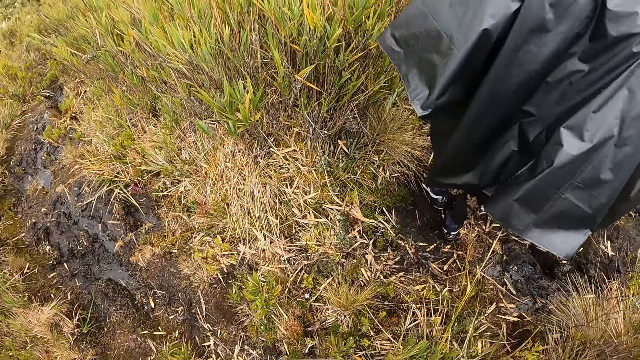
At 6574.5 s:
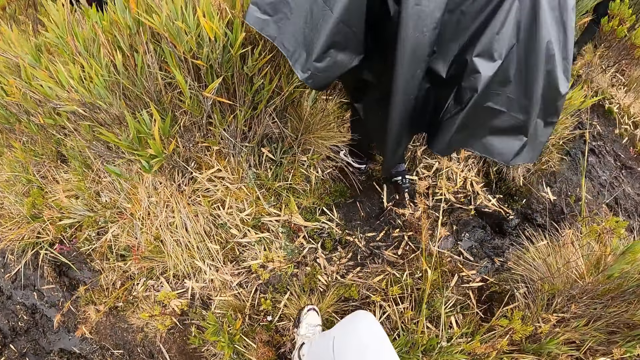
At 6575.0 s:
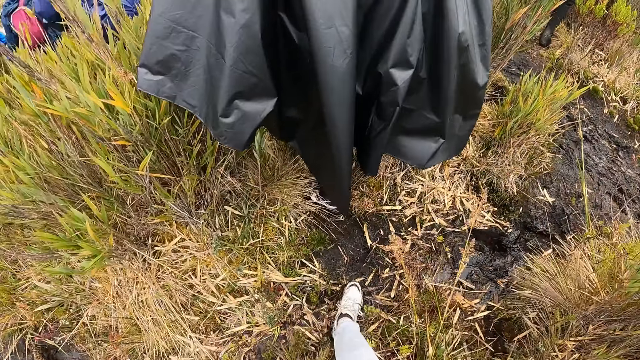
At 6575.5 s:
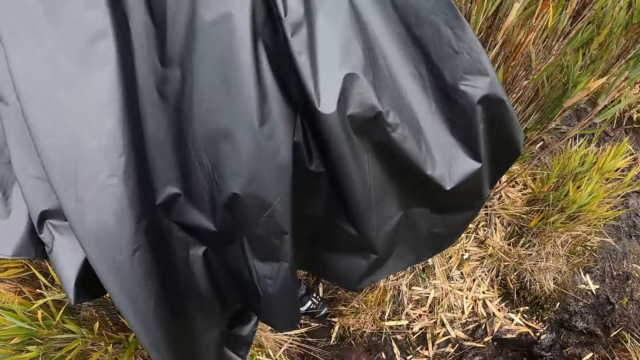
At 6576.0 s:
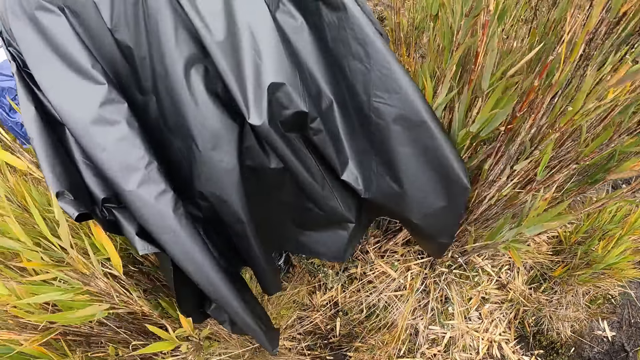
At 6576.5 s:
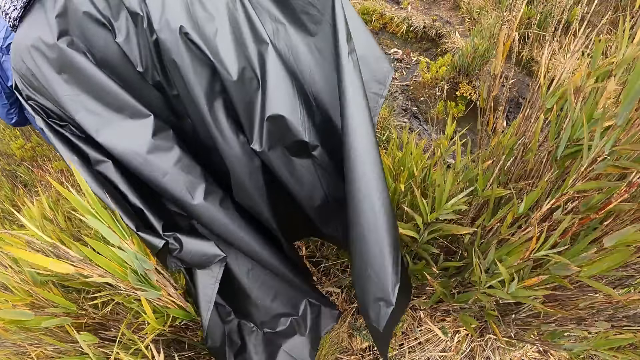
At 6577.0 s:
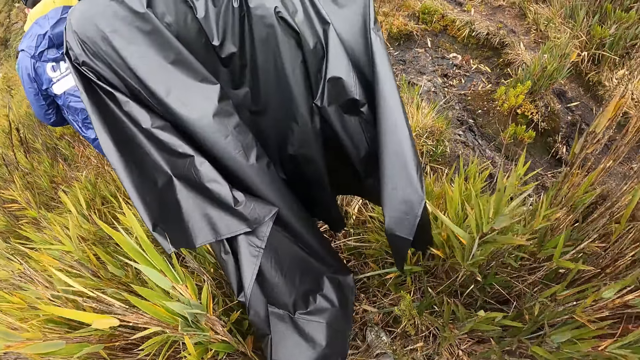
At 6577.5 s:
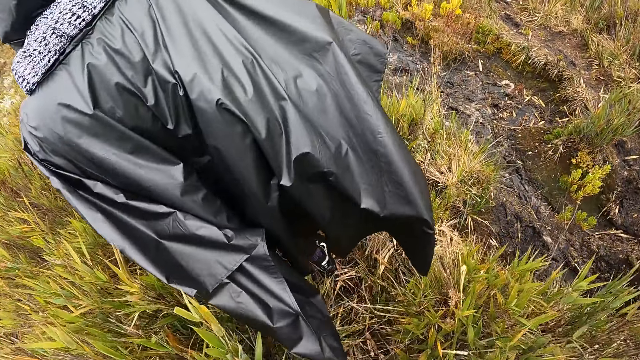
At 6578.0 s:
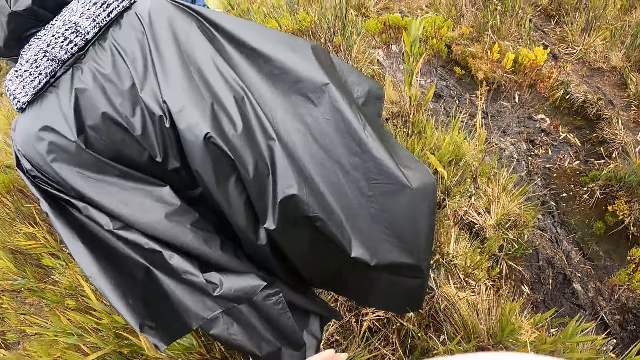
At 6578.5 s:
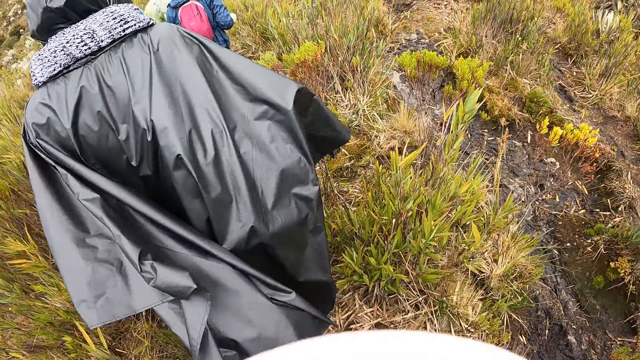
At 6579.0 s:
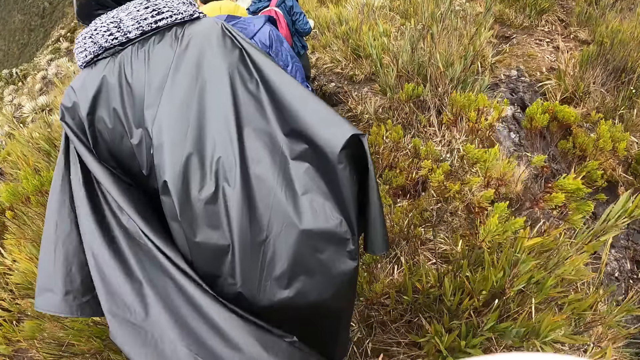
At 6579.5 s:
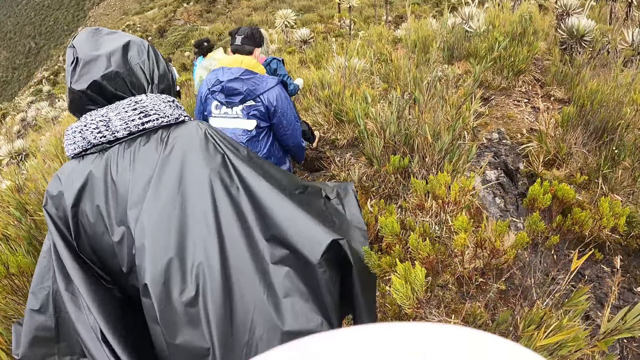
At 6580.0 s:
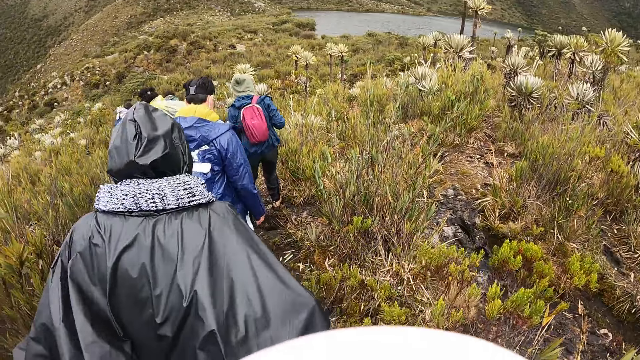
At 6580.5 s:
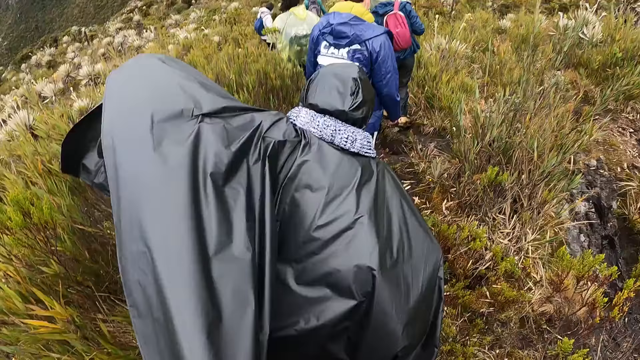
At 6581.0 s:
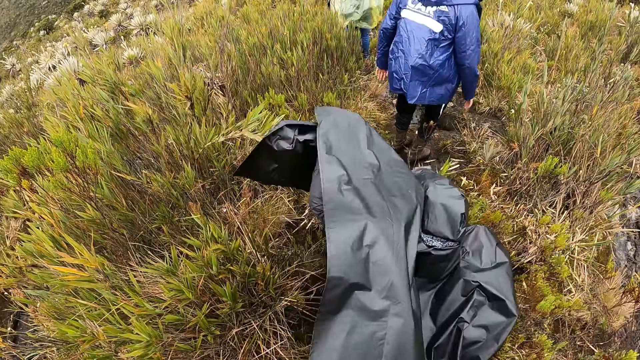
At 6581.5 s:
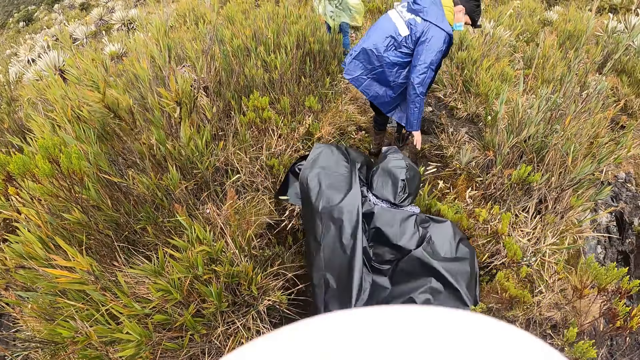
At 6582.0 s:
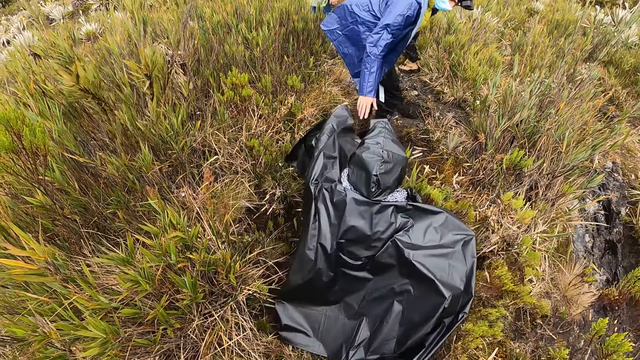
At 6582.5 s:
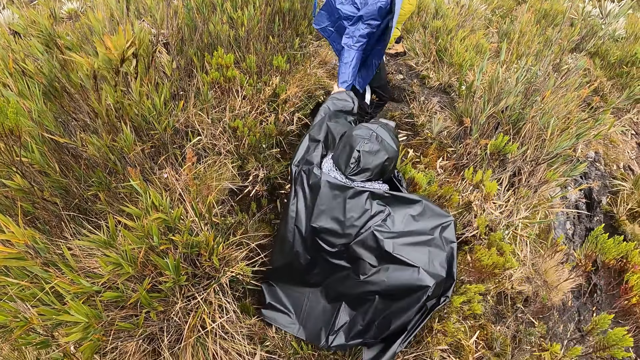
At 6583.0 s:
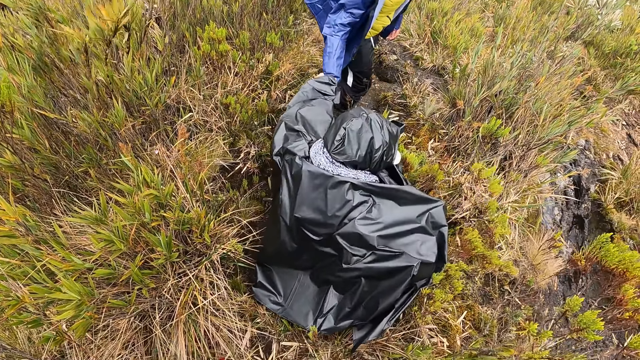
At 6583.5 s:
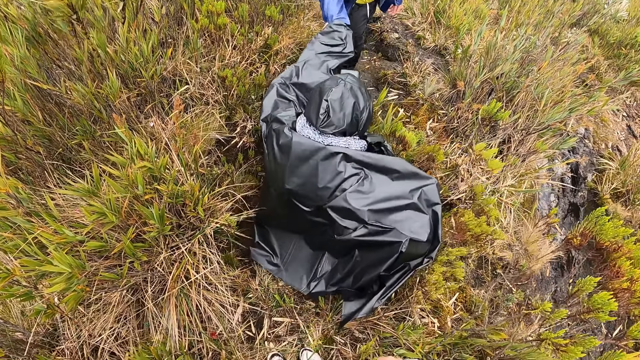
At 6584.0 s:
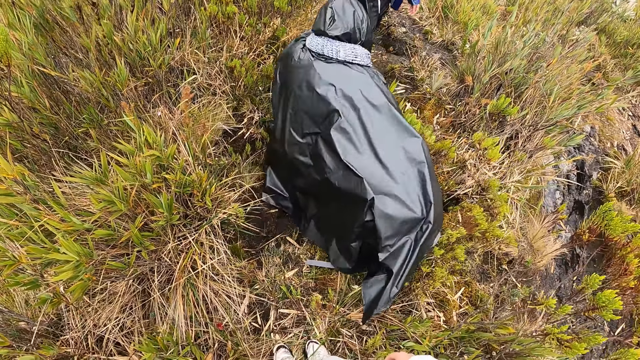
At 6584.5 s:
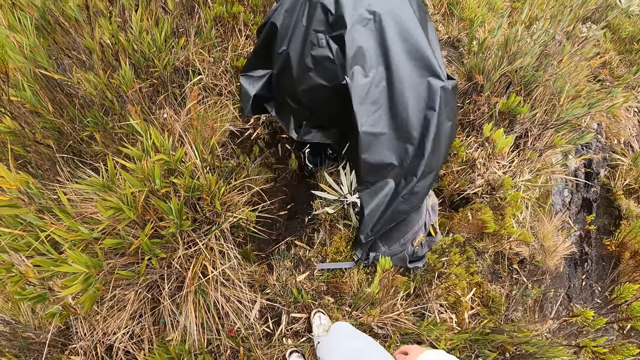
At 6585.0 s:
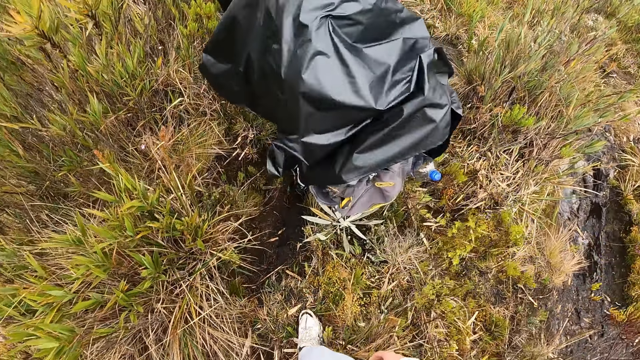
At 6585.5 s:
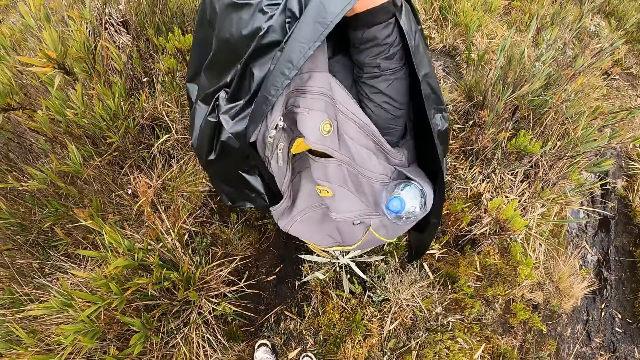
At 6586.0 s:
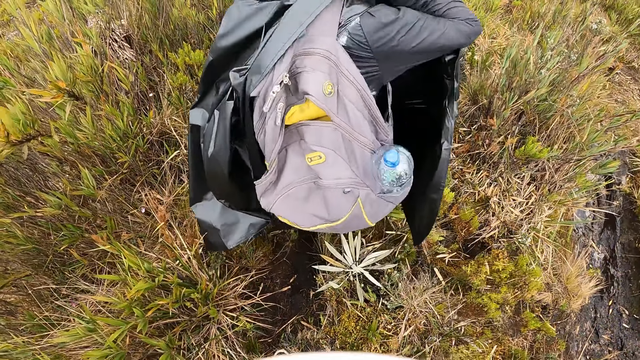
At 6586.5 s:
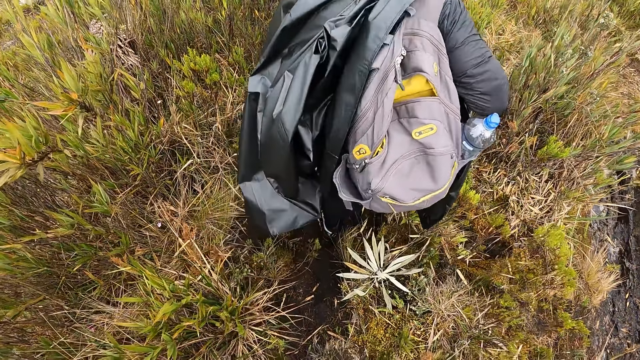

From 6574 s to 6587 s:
The woman falls to the ground. Another woman helps the first woman up. The first woman stands up.

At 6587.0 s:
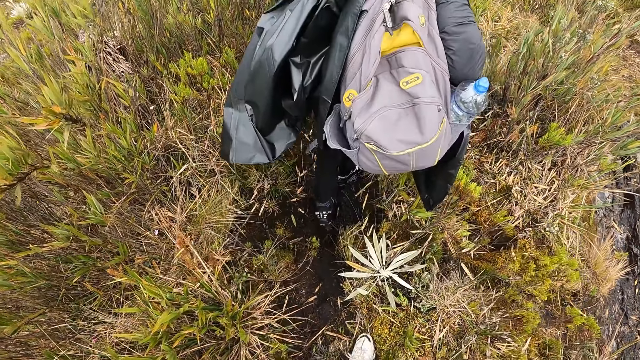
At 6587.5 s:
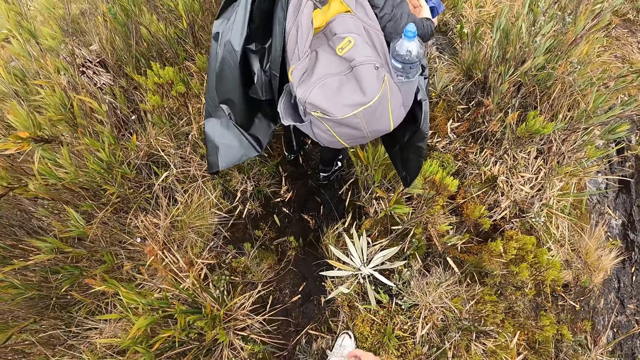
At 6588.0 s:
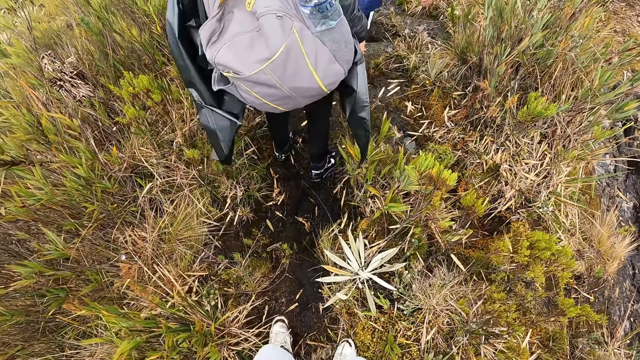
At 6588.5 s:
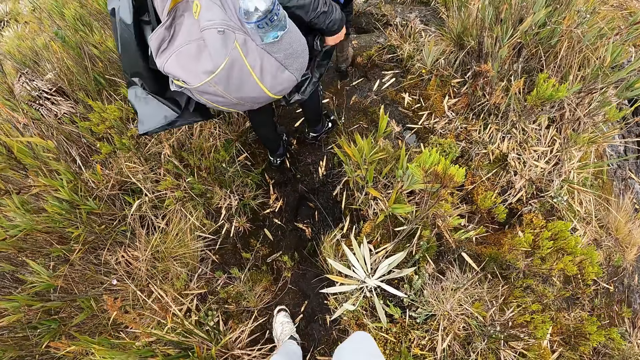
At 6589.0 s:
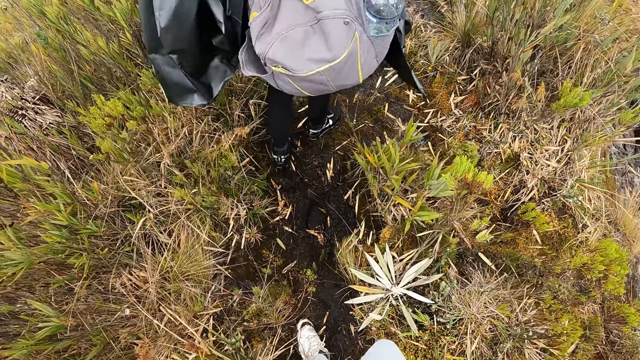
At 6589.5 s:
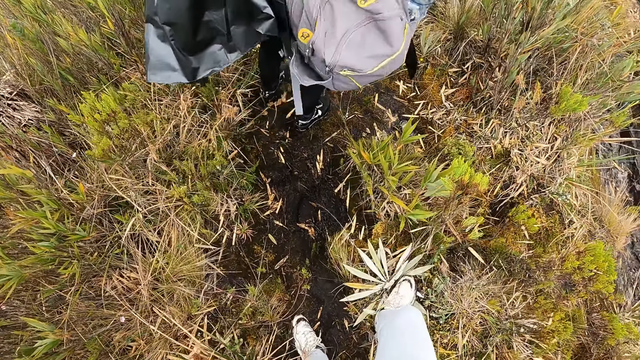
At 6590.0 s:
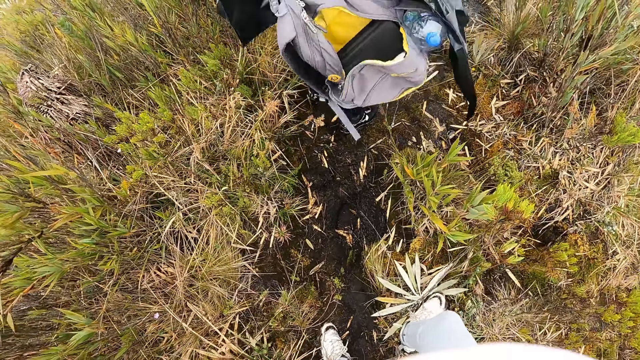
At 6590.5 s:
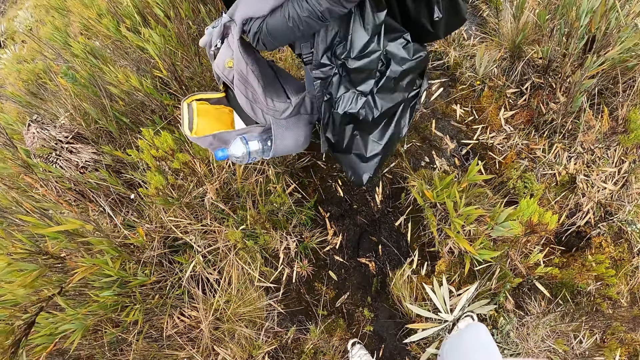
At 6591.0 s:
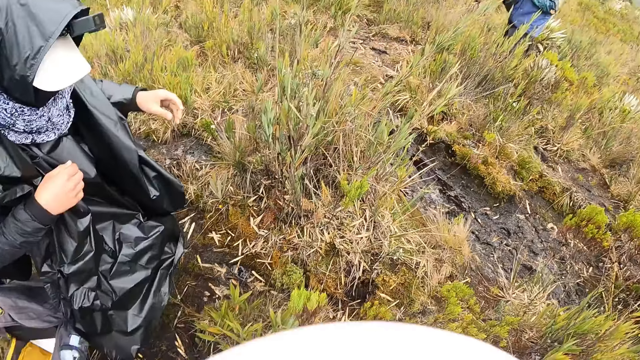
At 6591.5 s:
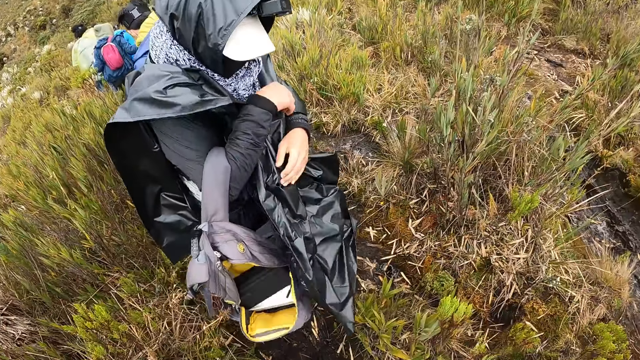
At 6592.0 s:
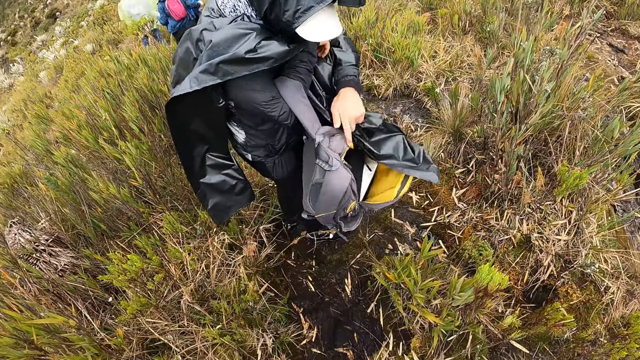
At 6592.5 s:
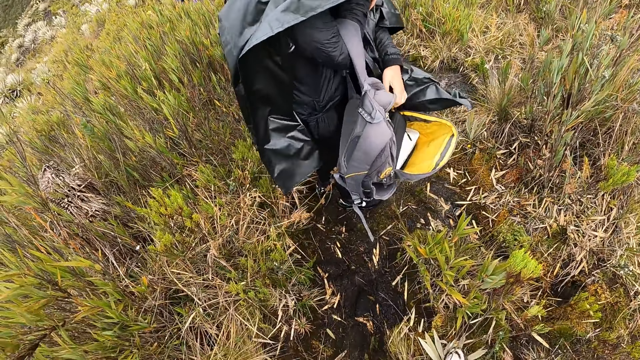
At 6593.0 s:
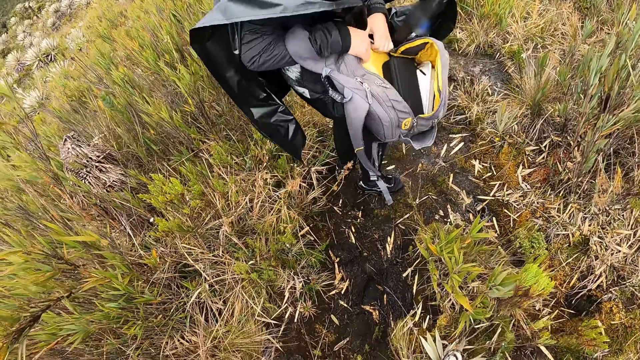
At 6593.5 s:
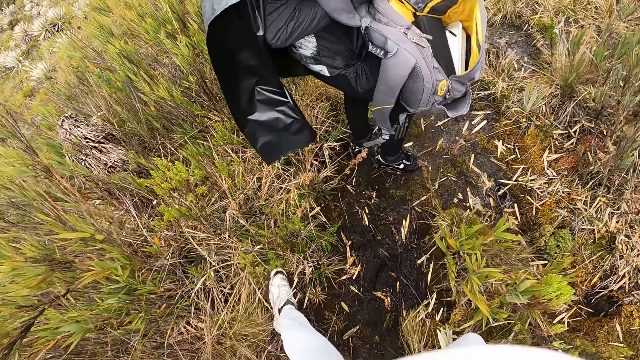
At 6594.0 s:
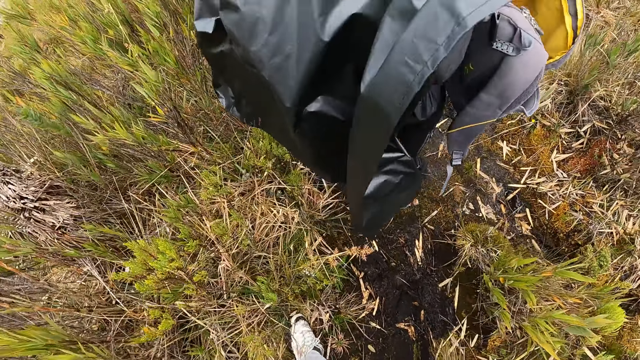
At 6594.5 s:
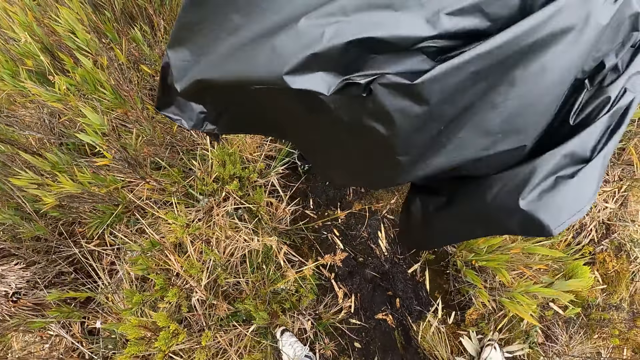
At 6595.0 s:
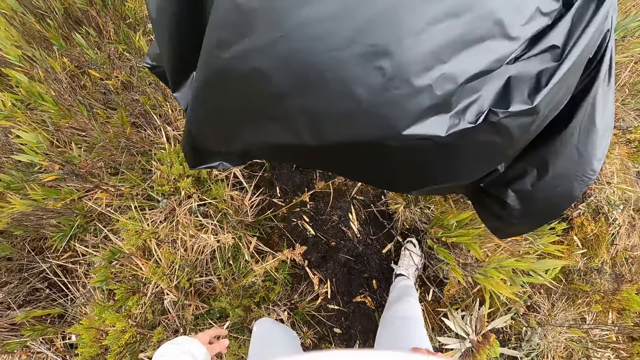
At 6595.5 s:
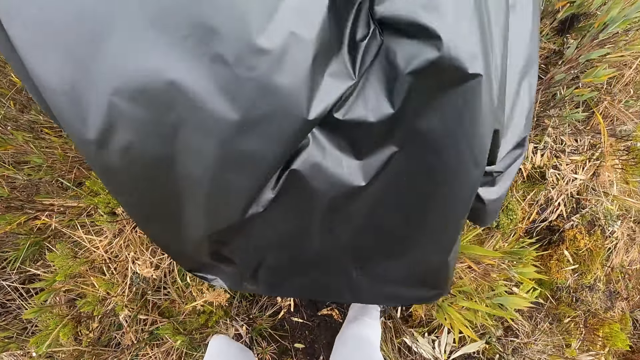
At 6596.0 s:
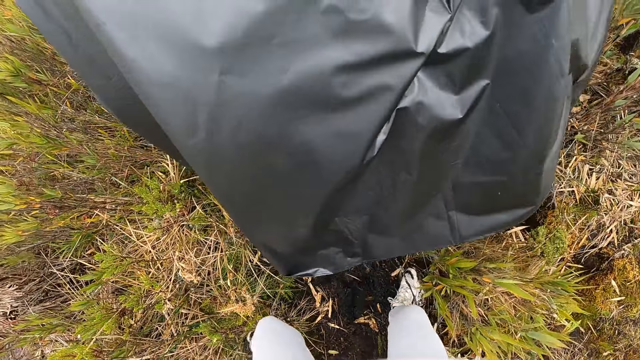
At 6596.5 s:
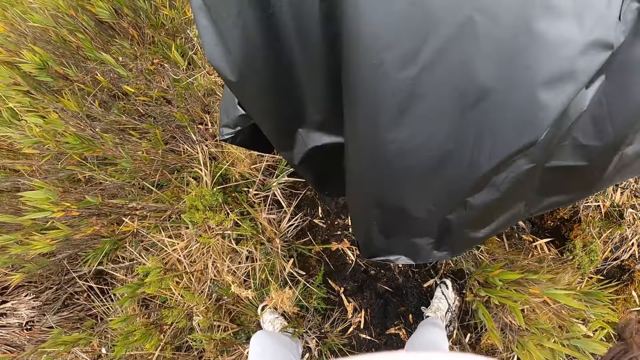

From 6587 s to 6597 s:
The woman holds a bag with both hands.
